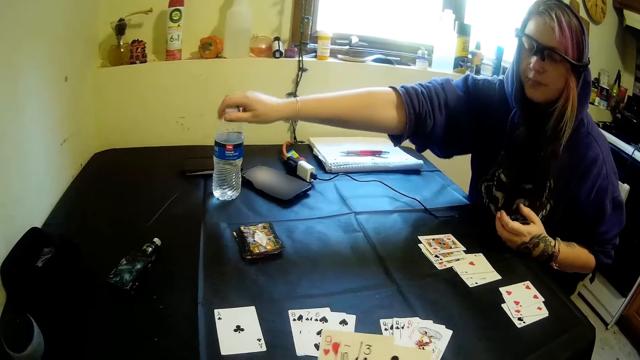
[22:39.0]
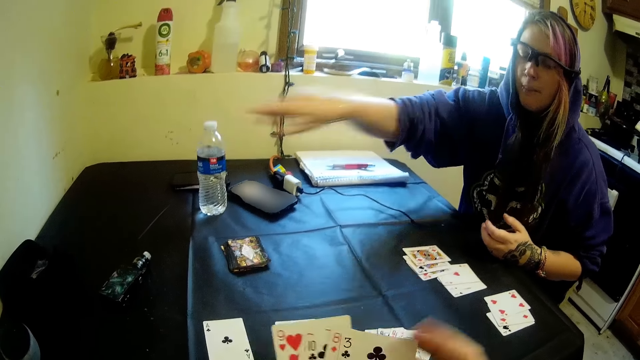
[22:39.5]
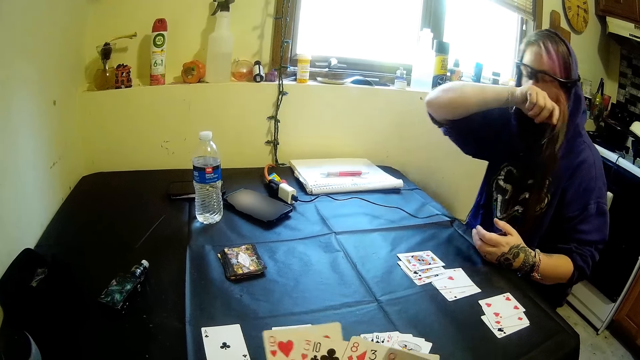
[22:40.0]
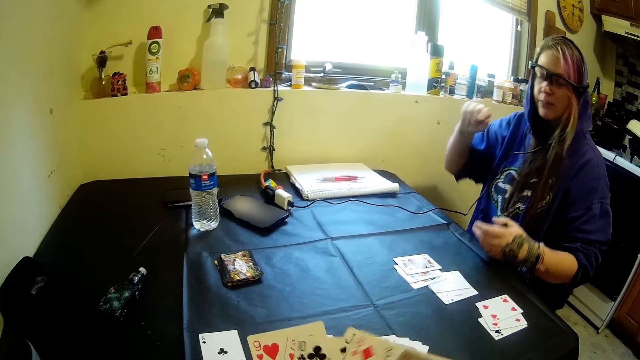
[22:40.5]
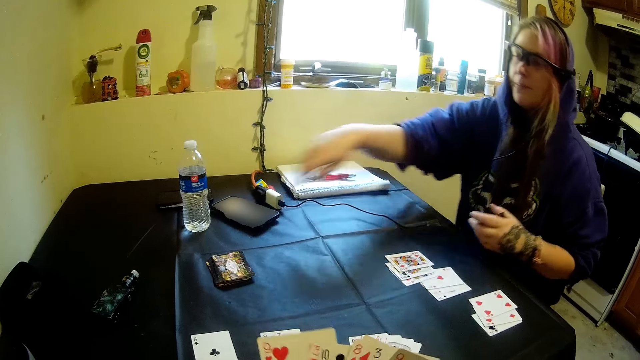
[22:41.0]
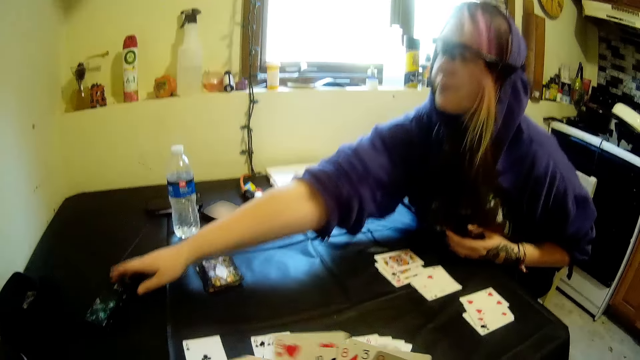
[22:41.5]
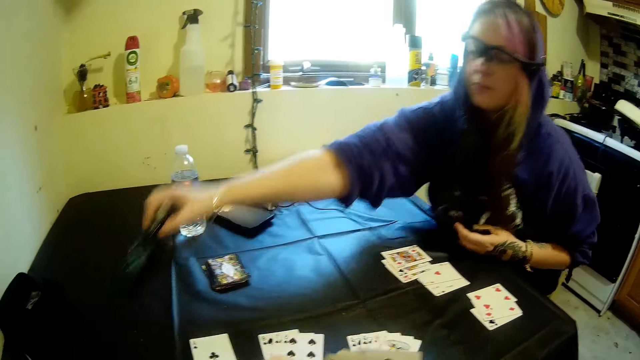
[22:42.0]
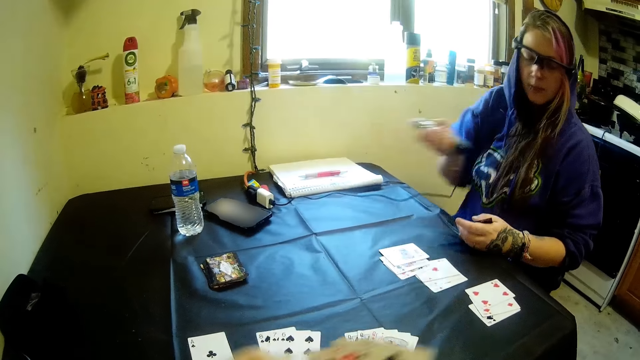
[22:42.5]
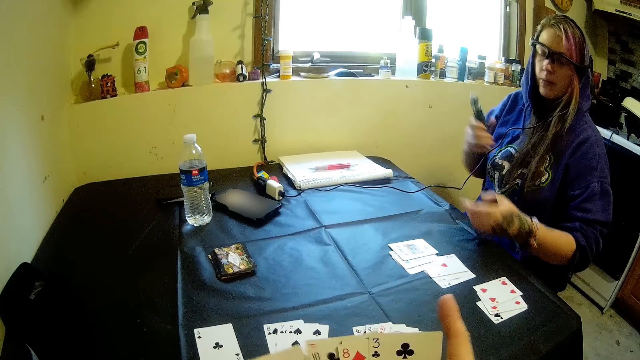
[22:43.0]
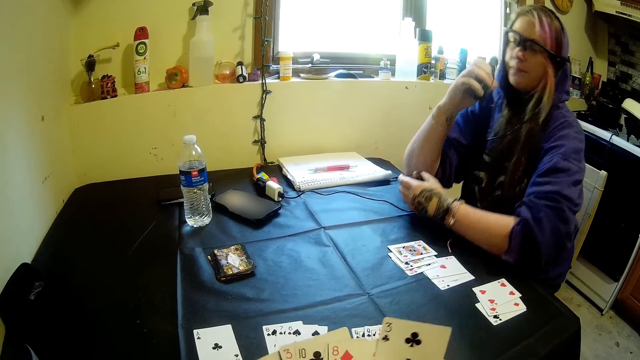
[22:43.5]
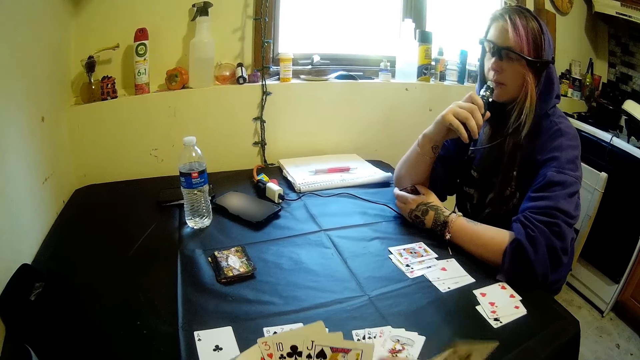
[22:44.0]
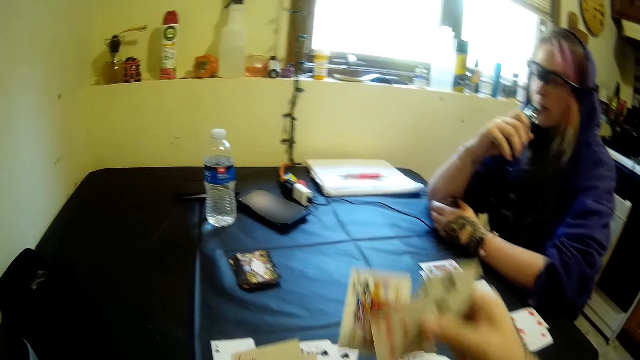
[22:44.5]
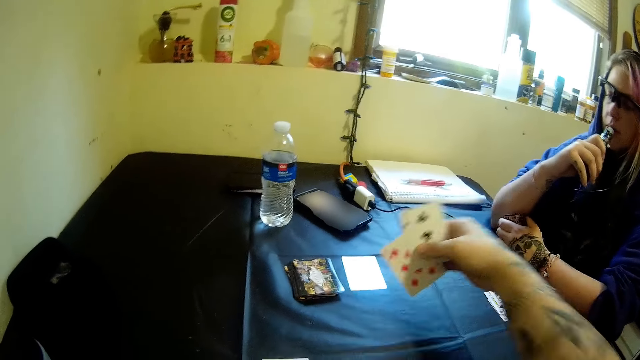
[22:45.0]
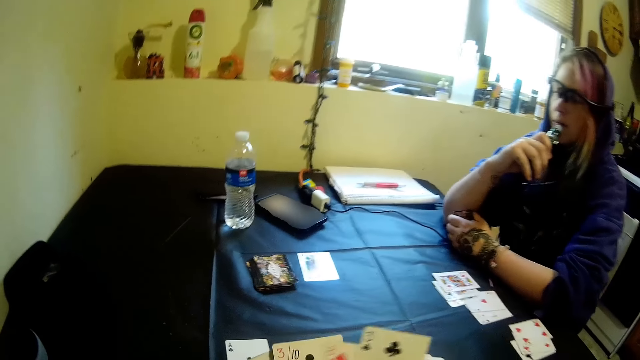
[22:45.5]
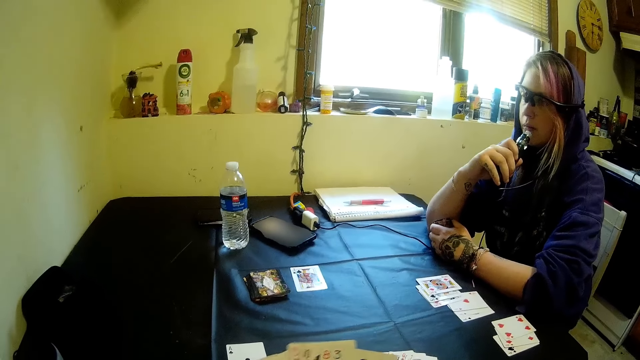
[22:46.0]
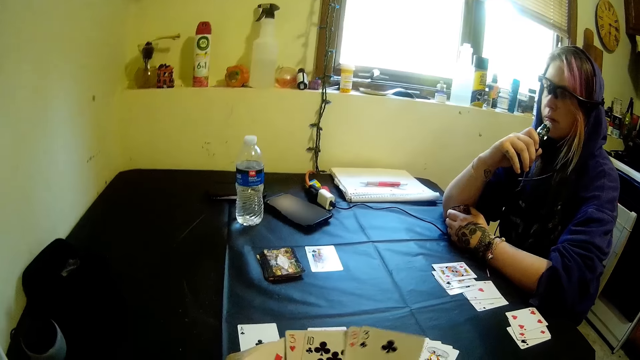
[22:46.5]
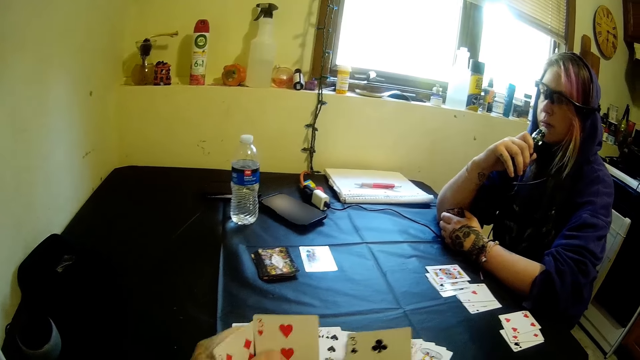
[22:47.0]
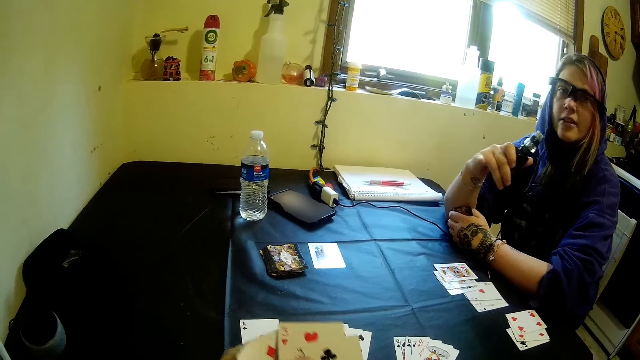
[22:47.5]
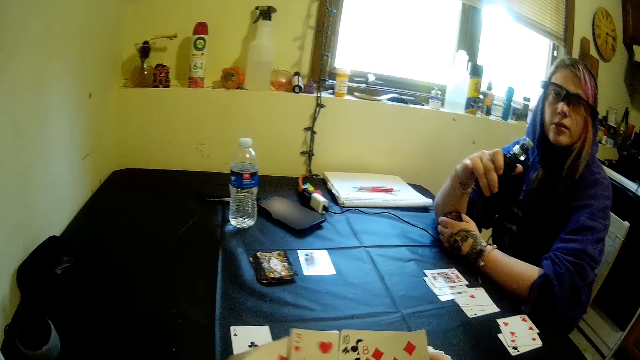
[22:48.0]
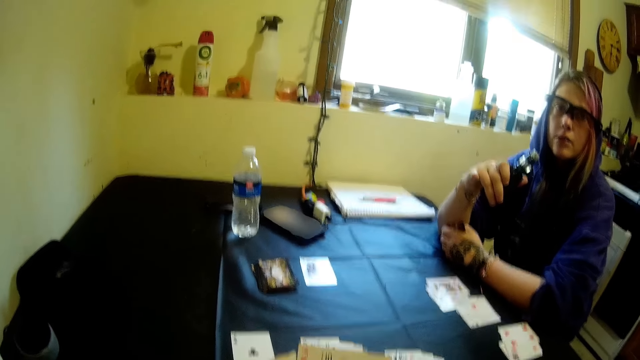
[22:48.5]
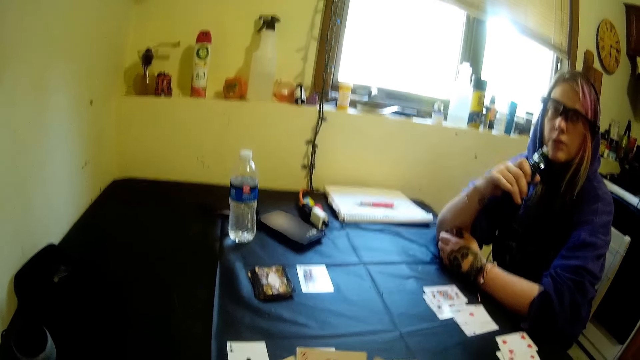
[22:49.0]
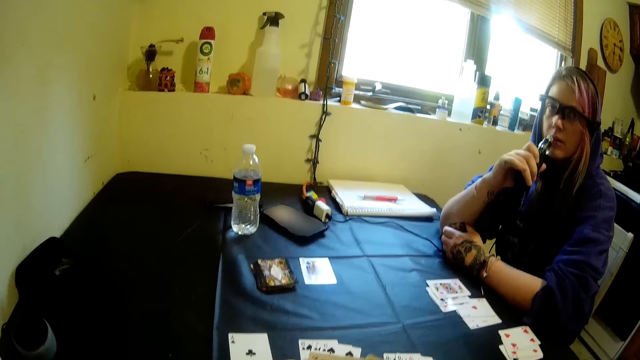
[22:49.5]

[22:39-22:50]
The woman drops the water bottle on the table with her right hand. She picks the electric cigarette on the table with her right hand and smokes. The camera wearer puts the card on the table. He picks cards from the table with his right hand.

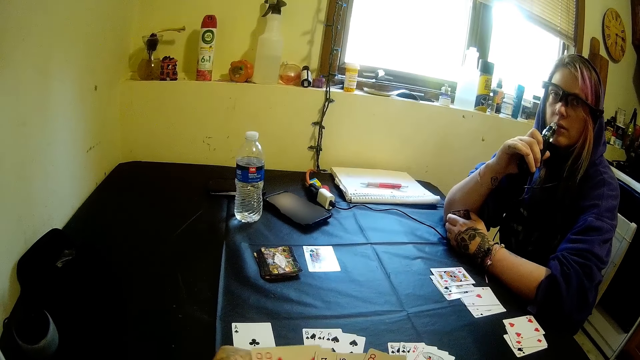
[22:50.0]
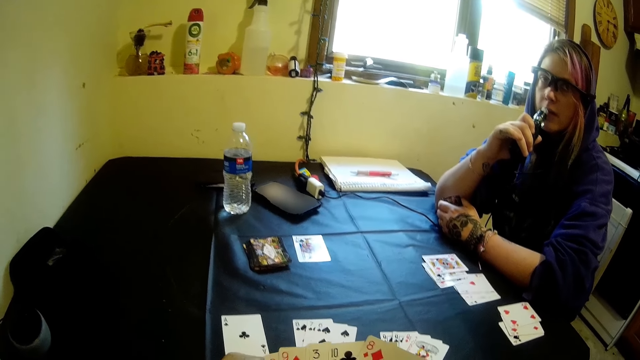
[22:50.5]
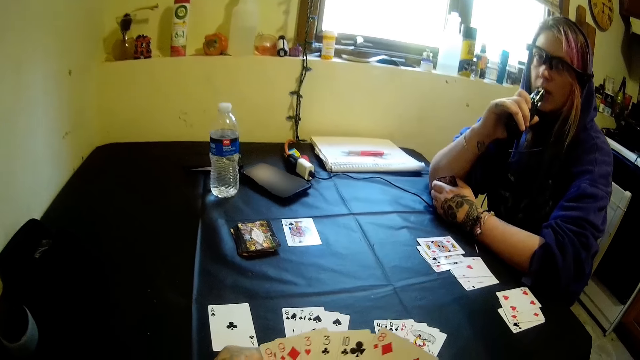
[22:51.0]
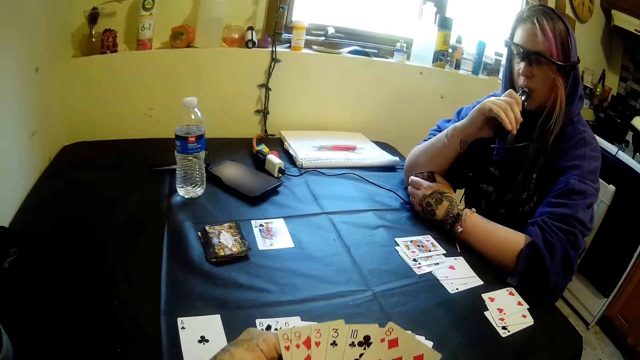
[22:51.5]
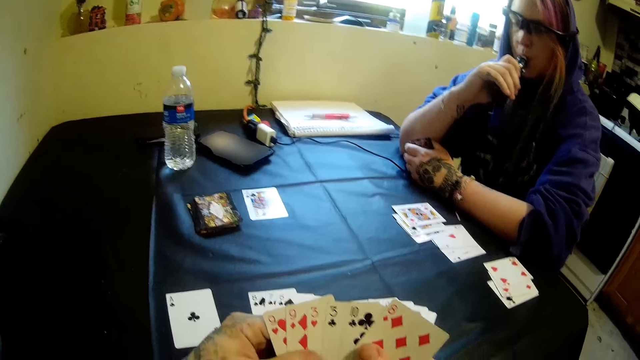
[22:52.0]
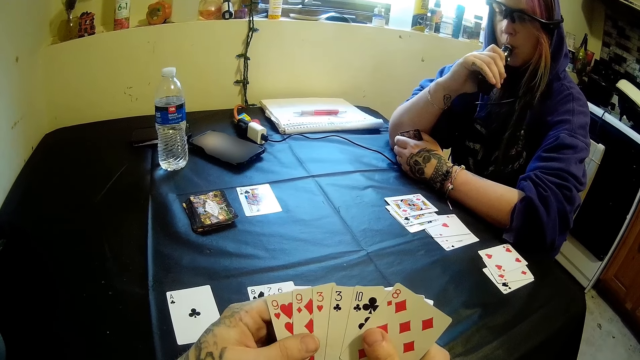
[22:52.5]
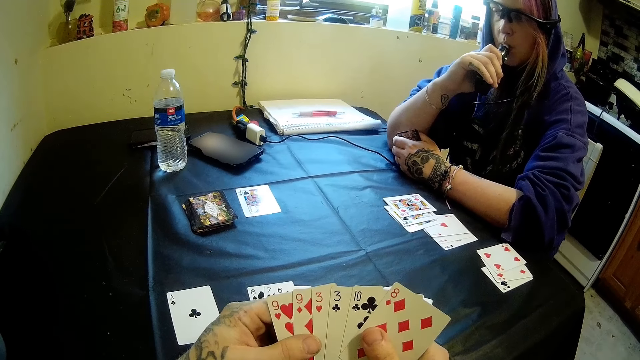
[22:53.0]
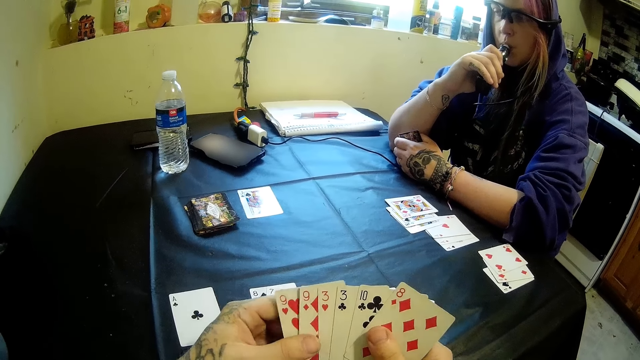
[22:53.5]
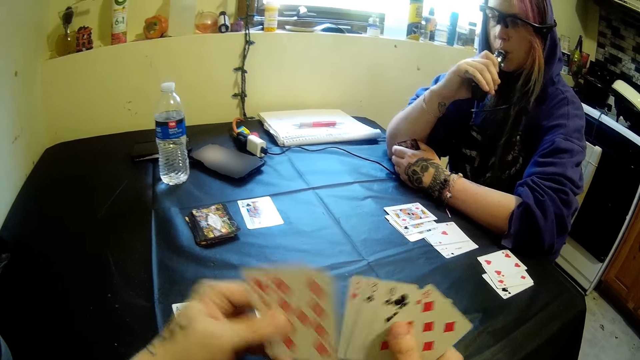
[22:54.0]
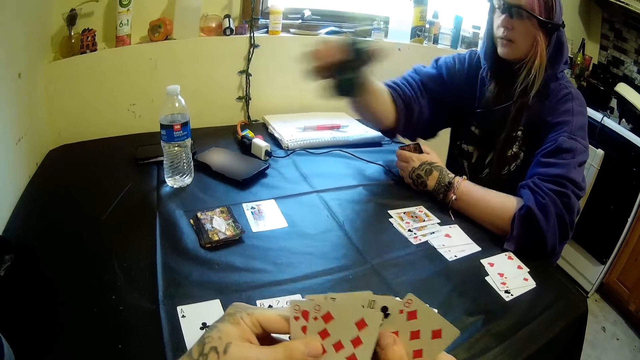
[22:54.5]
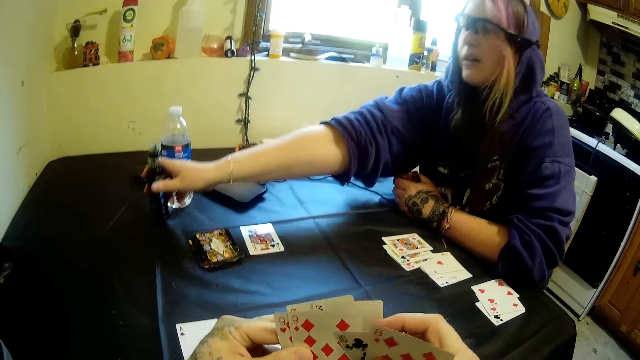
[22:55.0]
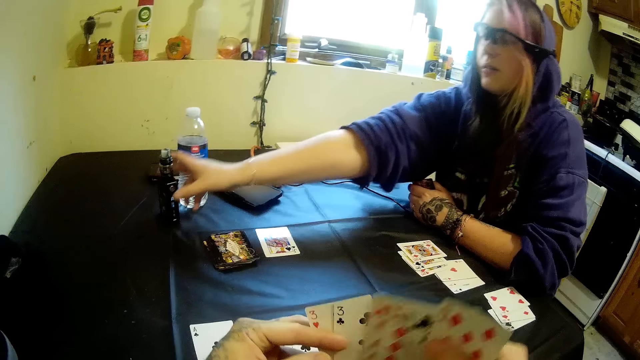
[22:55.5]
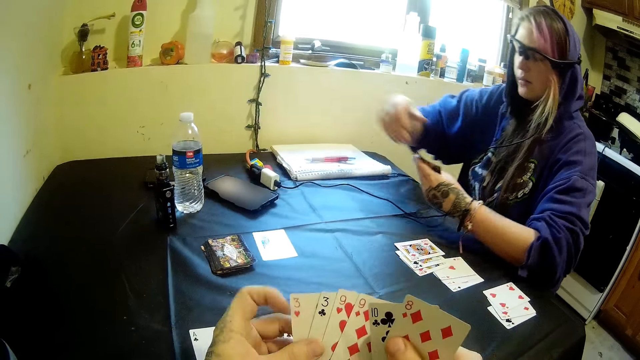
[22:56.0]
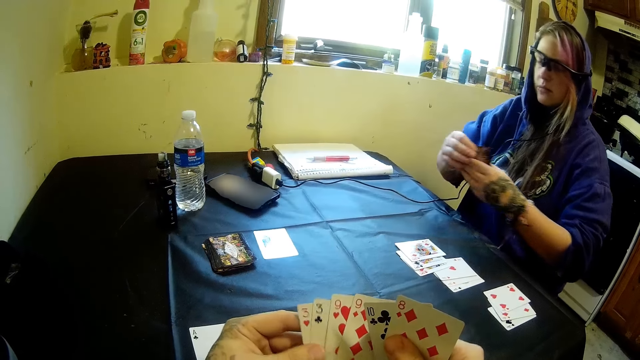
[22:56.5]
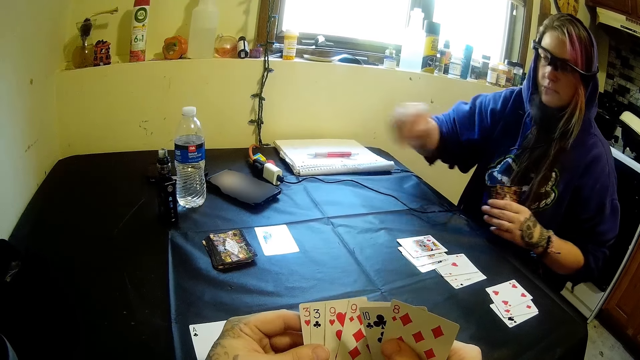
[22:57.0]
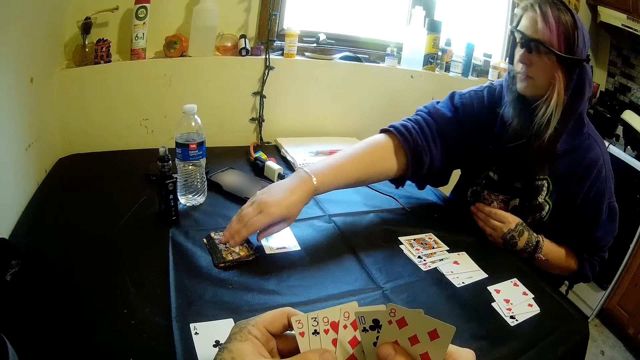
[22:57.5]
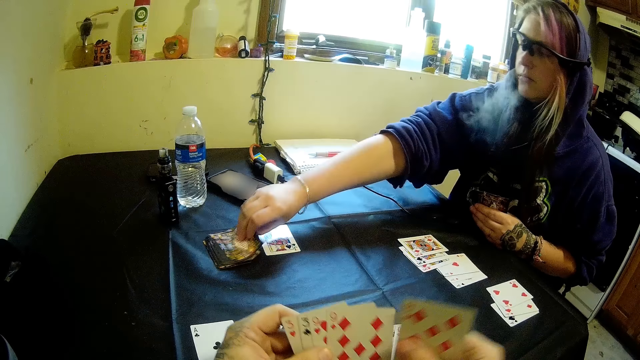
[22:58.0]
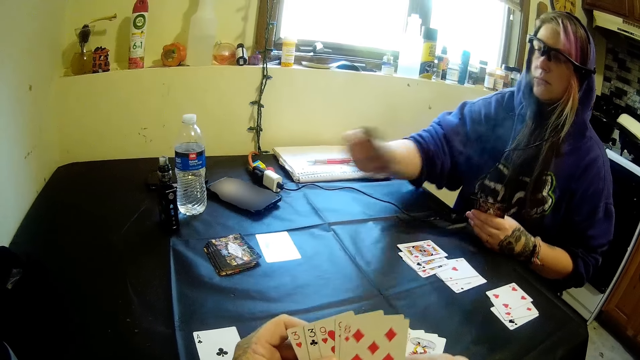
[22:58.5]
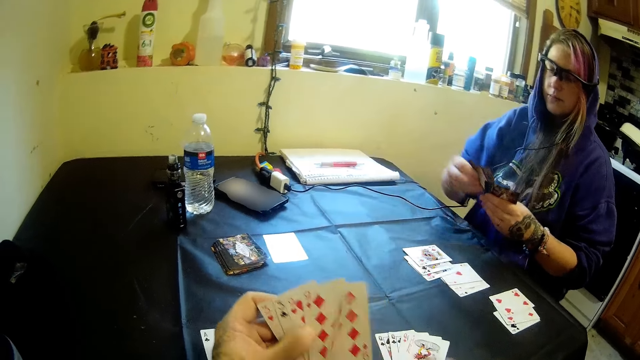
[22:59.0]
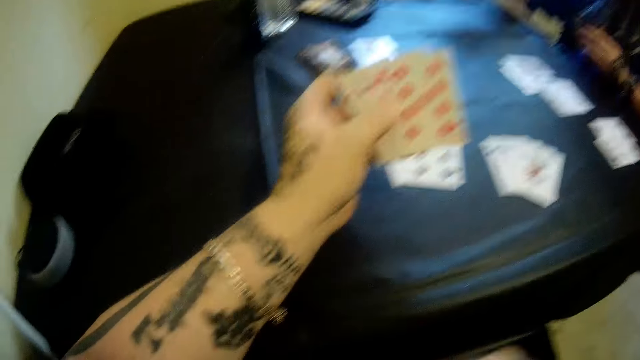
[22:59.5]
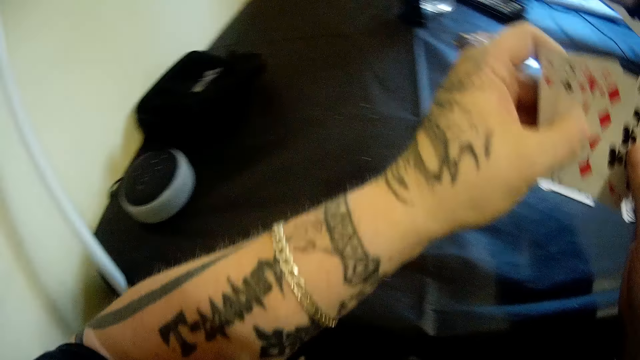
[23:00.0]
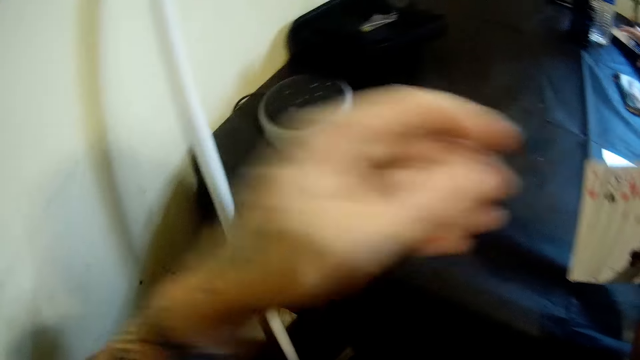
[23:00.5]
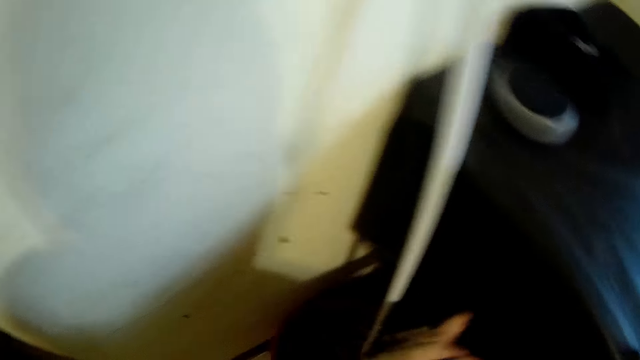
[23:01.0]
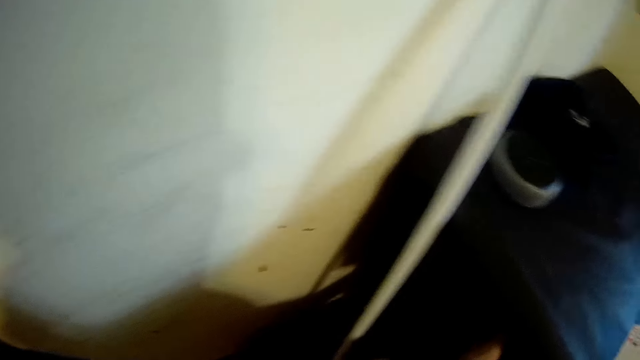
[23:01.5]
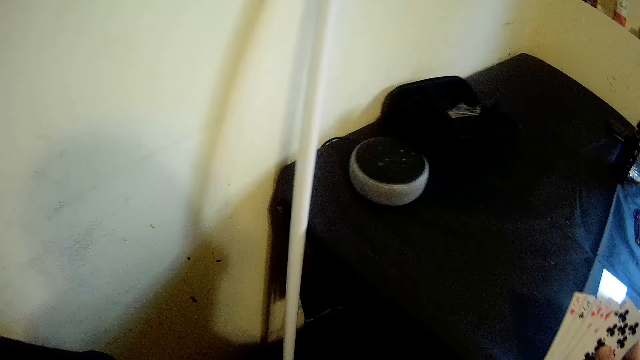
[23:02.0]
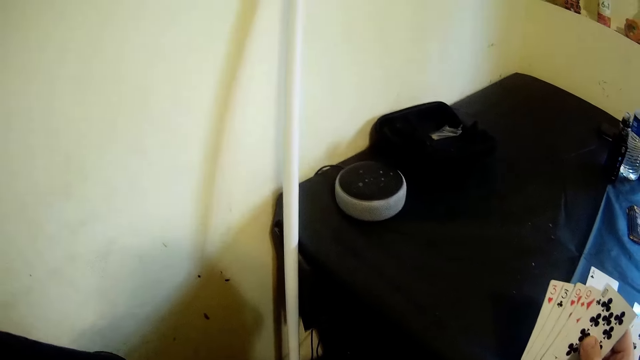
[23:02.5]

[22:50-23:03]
The woman smokes the electric cigarette with her mouth. The camera wearer holds the cards and rearranges the cards. The woman drops the electric cigarette on the table with her right hand. She picks a card from the stack of cards on the table with her right hand. She picks a phone from the table with her right hand. The camera wearer moves the hands.
